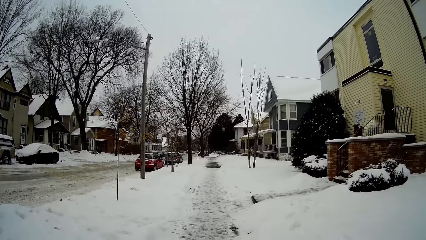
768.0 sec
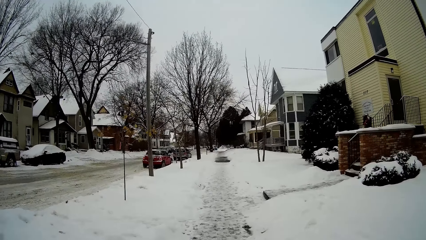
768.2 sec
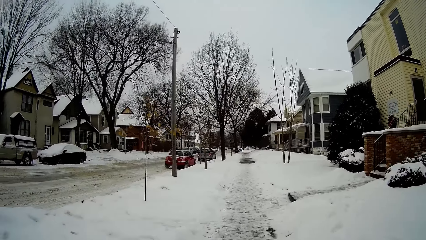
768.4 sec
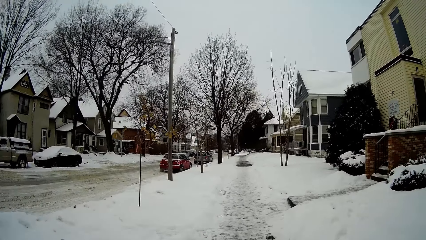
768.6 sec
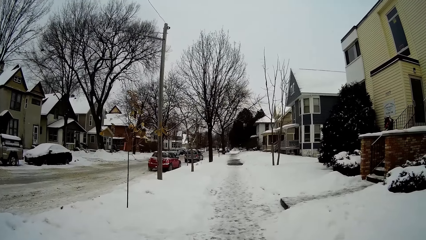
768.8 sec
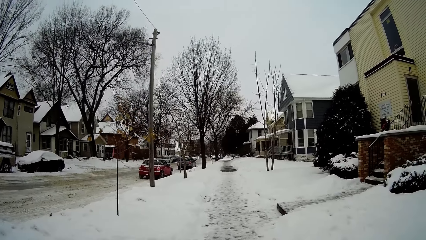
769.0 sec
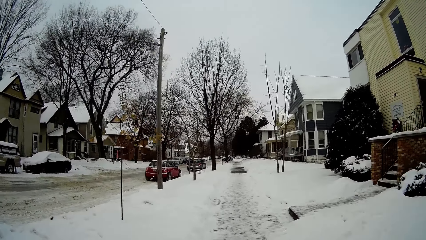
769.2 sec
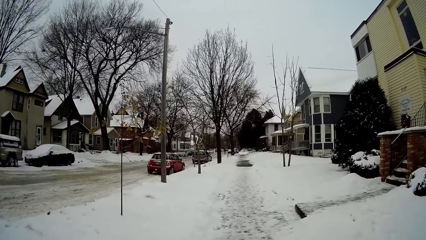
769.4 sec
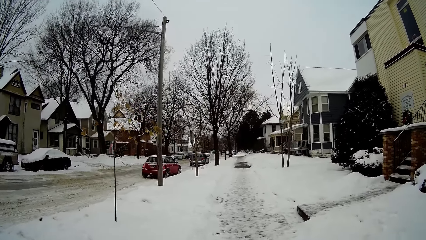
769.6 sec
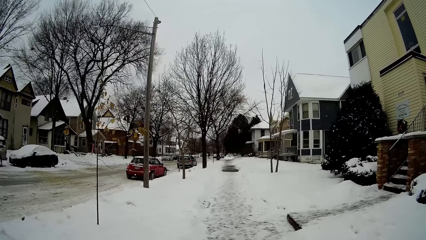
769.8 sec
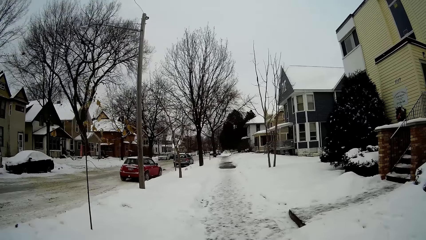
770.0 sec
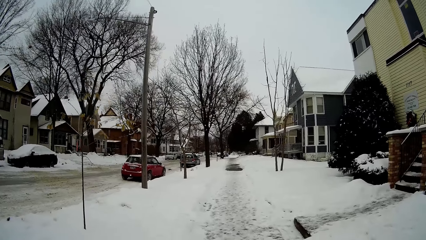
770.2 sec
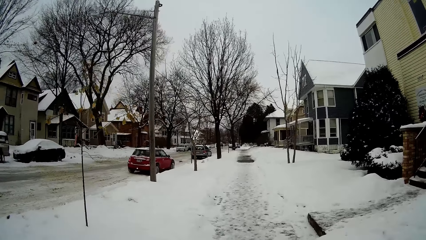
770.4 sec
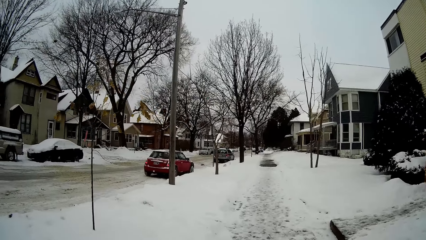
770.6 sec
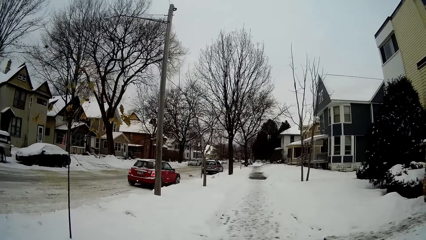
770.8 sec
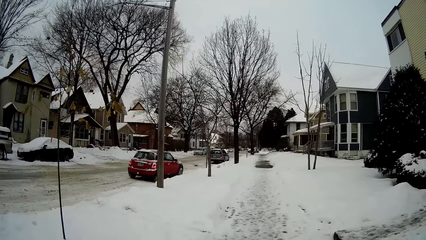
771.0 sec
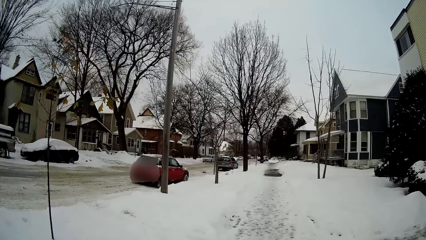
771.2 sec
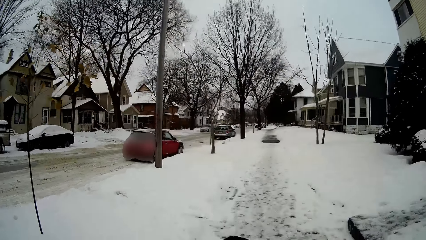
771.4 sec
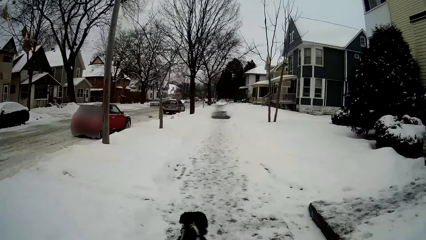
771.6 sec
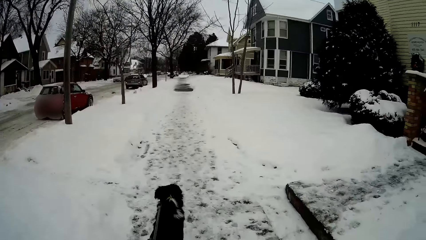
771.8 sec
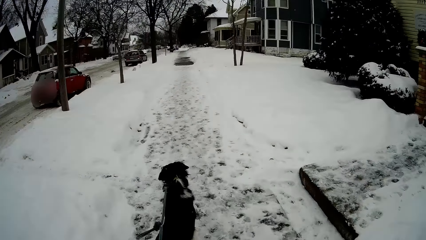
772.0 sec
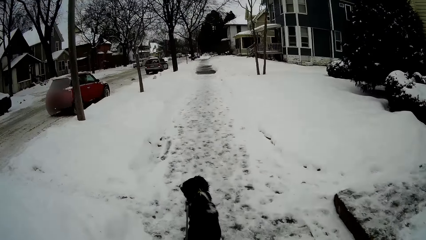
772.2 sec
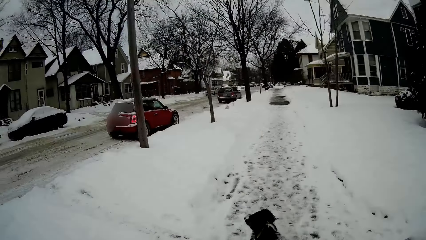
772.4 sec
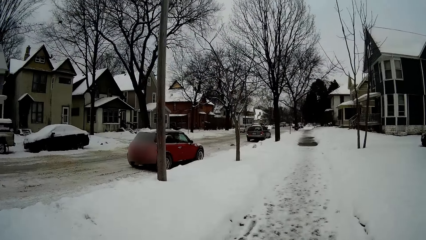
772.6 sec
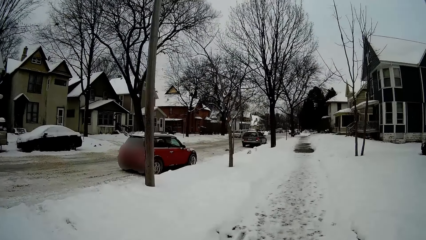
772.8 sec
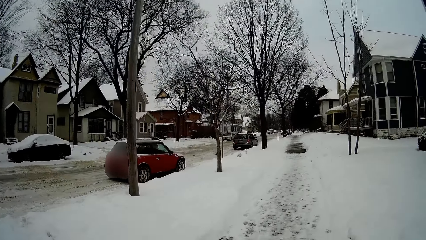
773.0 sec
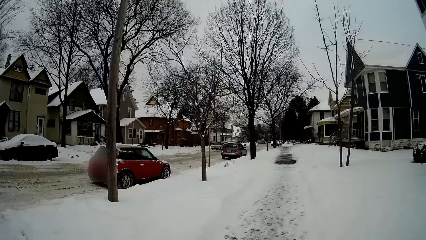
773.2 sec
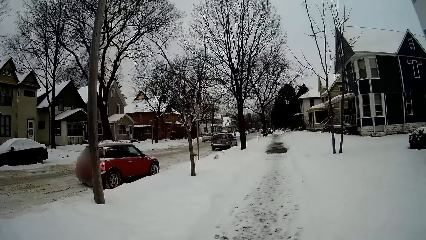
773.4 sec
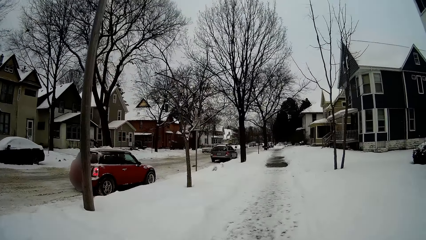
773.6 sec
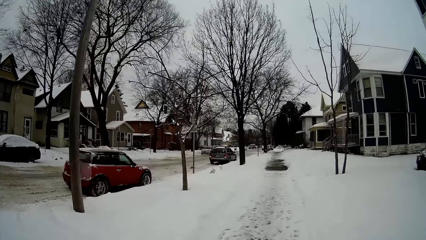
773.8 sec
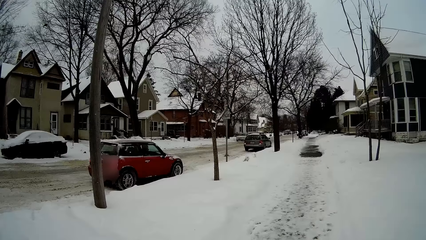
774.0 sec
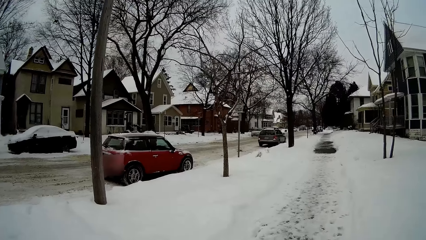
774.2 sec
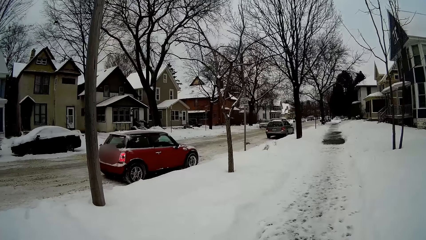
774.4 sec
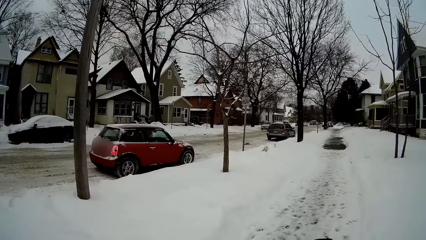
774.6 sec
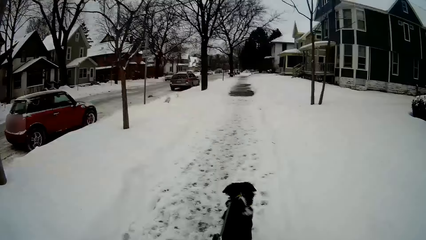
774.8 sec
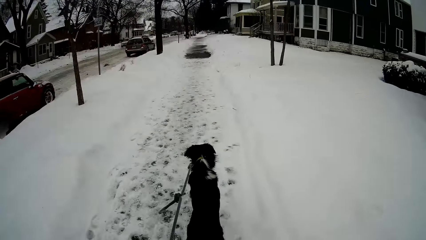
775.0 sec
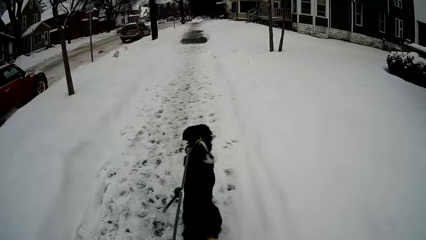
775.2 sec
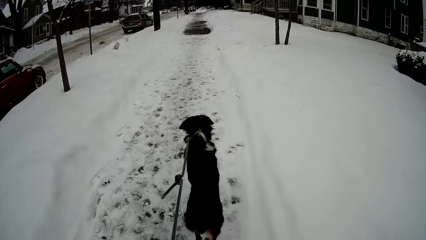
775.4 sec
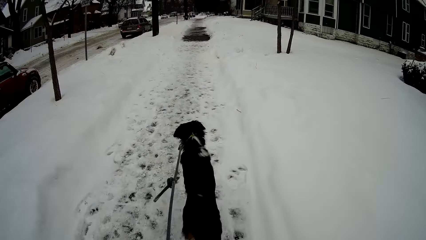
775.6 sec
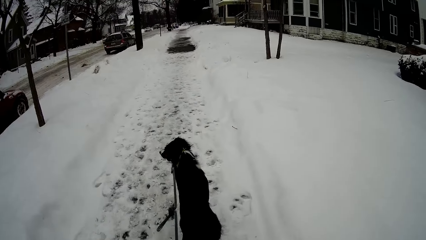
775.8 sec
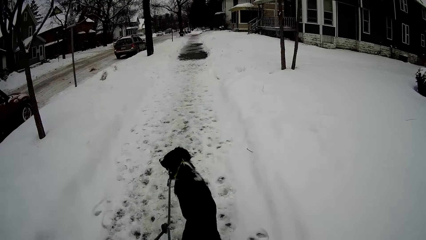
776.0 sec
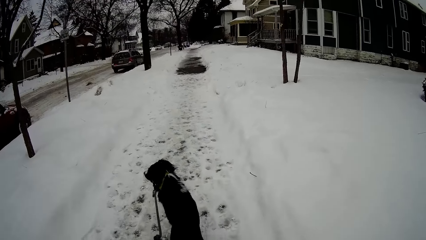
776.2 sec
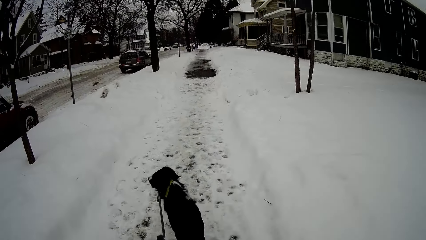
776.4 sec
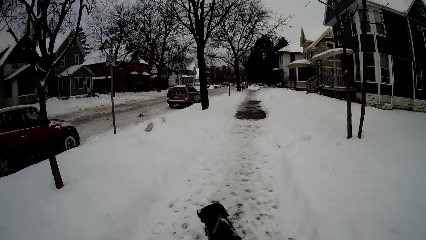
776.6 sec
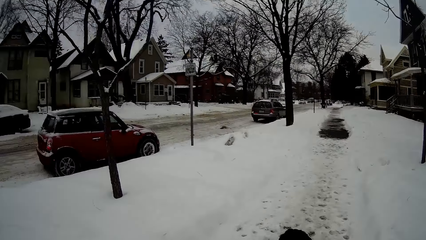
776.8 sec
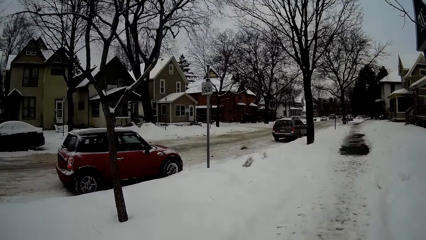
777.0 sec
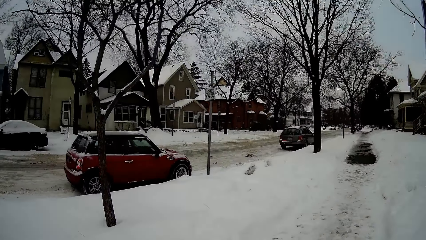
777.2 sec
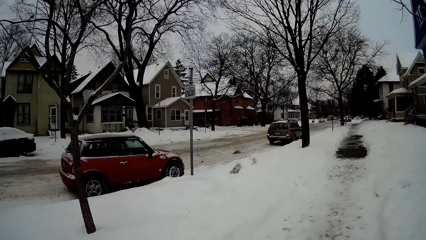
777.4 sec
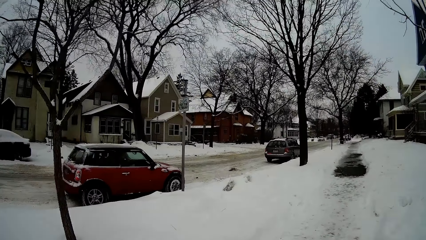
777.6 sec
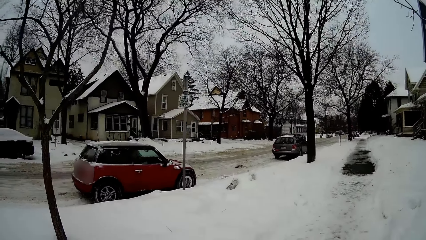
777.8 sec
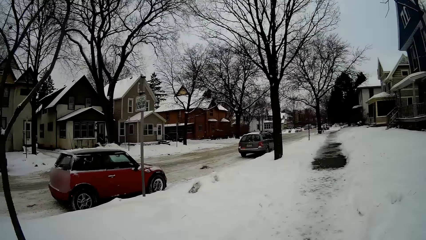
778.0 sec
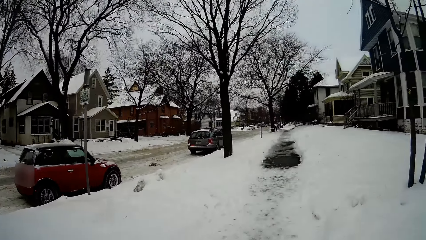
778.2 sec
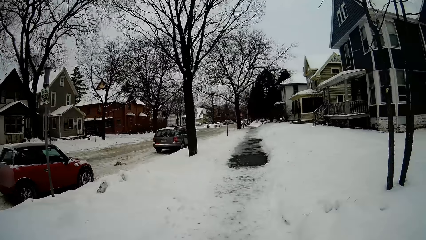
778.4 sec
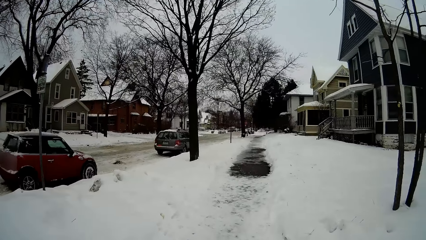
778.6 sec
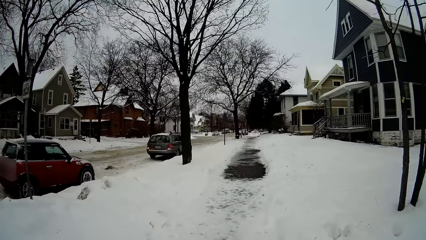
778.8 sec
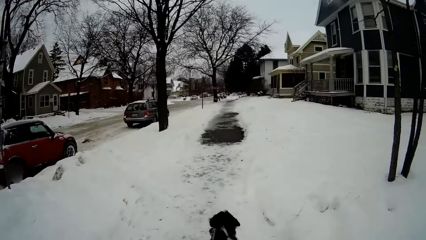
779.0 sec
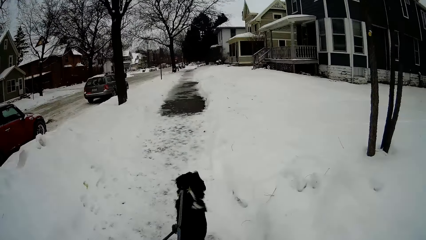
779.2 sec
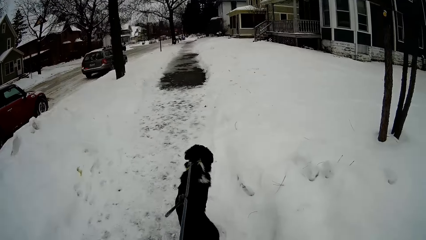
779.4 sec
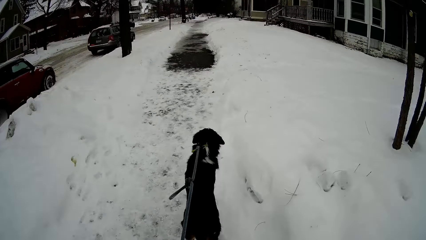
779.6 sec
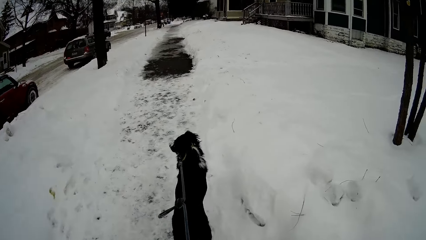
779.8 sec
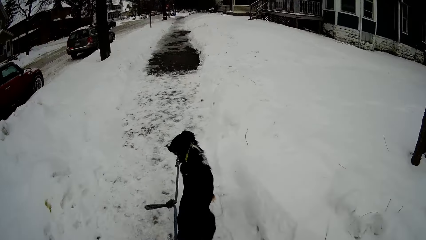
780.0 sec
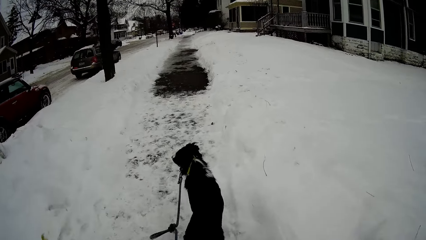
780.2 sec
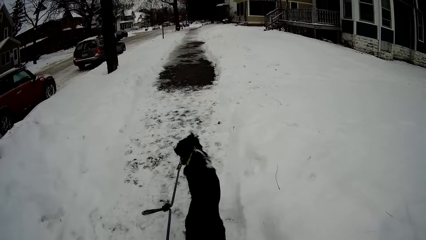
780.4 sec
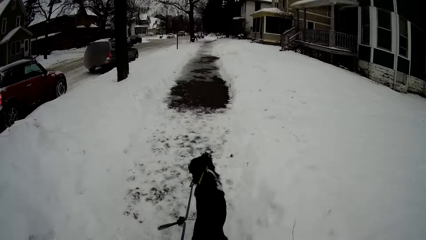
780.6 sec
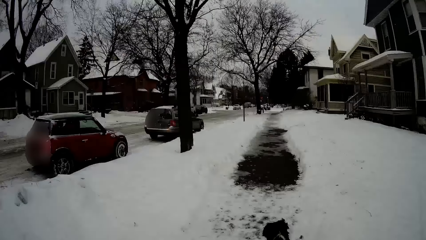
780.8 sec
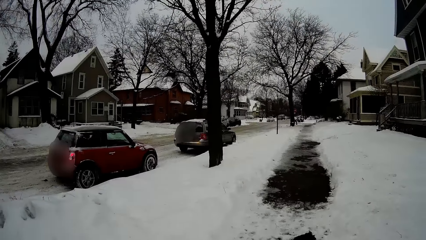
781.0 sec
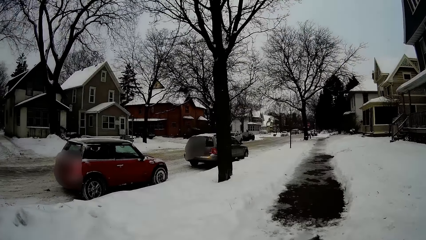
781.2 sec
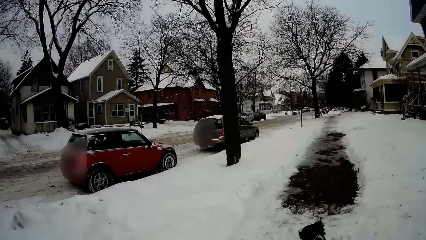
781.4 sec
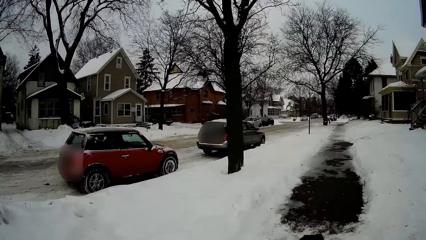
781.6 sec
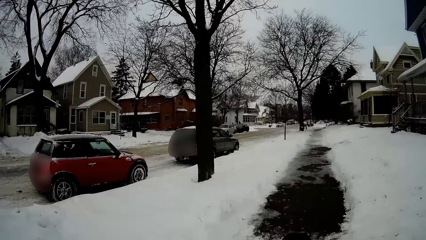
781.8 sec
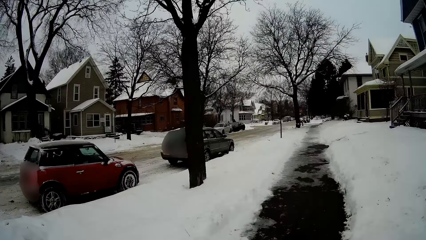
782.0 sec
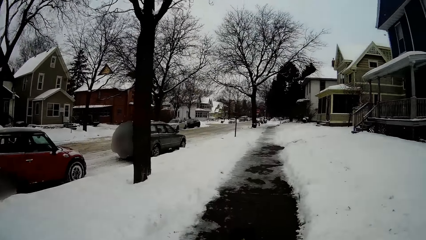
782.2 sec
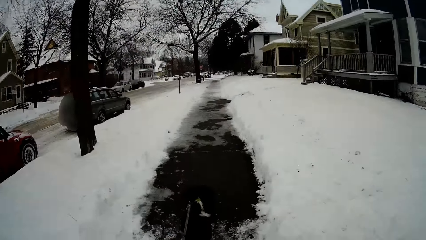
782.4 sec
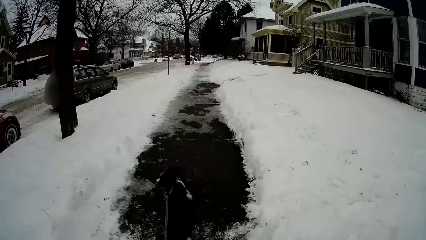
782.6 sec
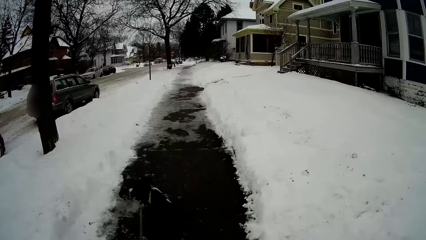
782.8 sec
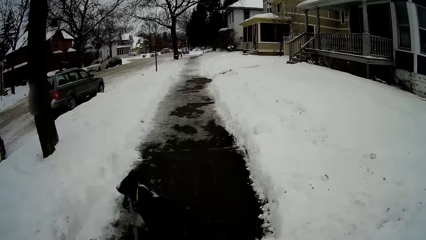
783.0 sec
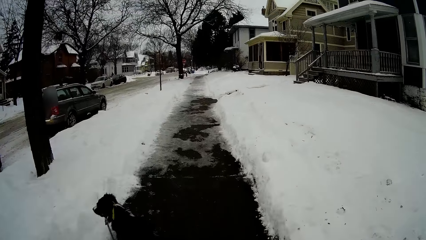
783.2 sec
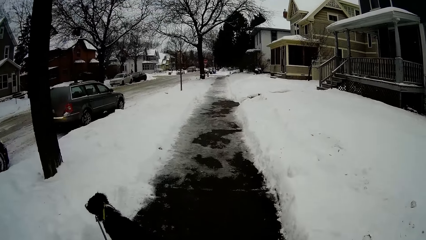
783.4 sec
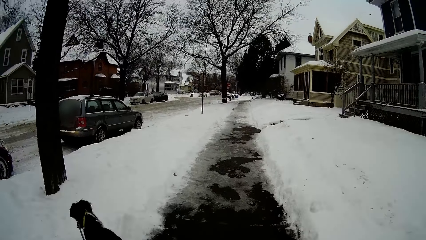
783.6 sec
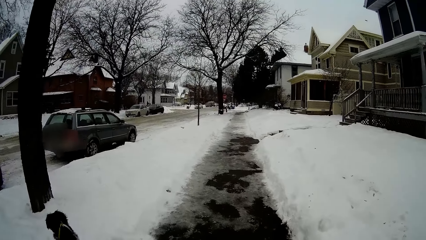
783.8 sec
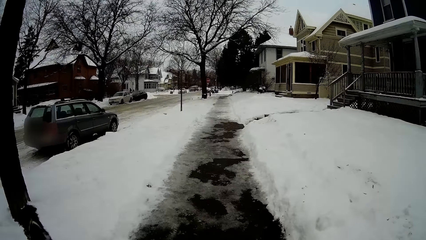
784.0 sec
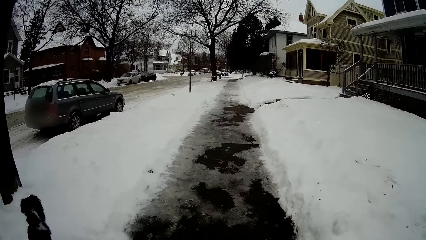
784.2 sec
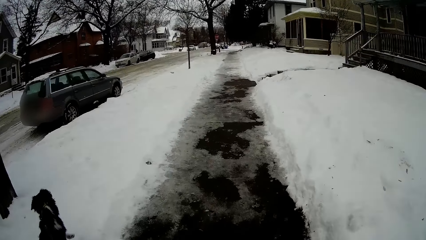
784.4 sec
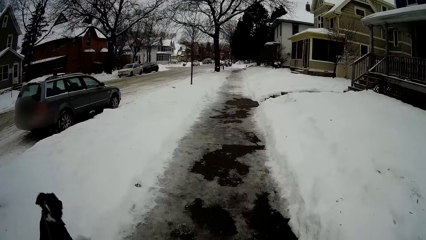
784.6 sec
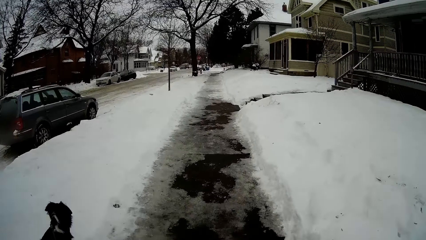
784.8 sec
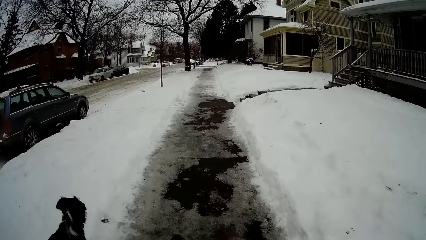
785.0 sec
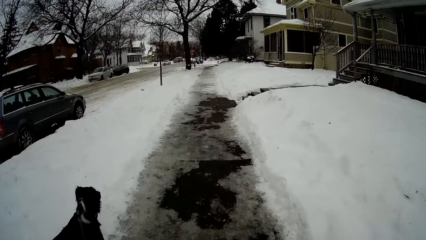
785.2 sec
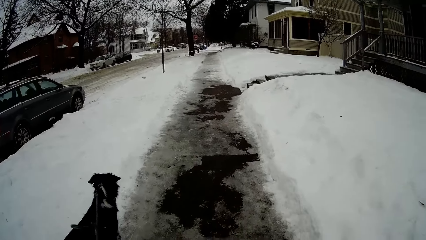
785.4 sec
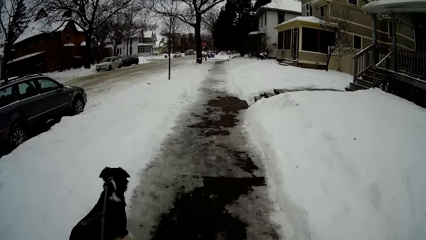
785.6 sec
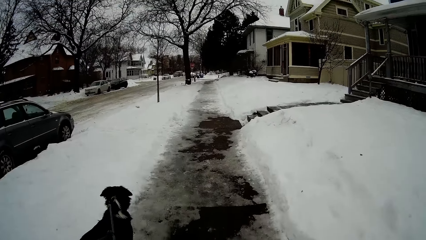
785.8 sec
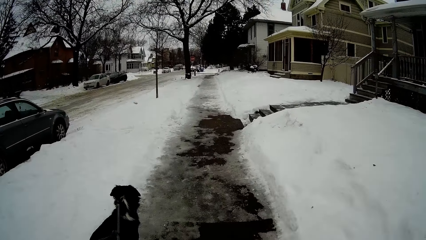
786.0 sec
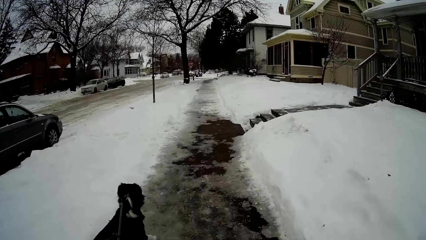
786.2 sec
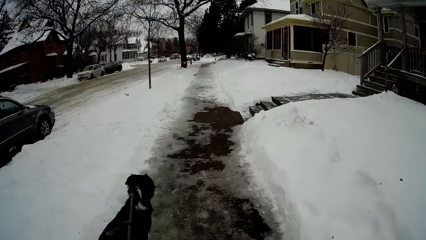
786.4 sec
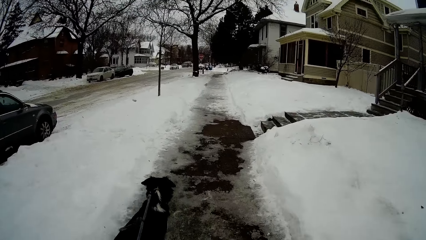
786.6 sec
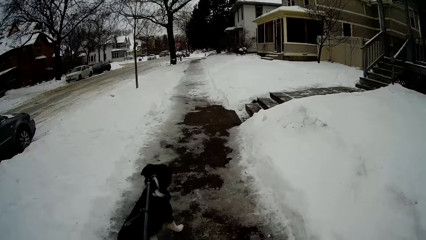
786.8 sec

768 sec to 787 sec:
The camera wearer looks at the car. They walk on the walkway.
